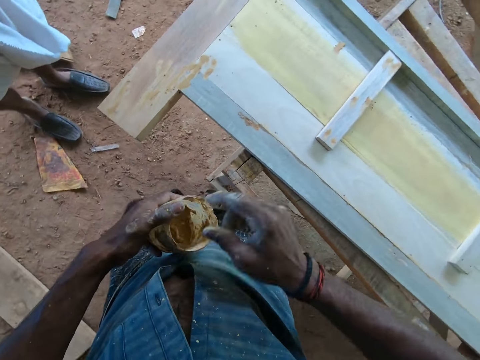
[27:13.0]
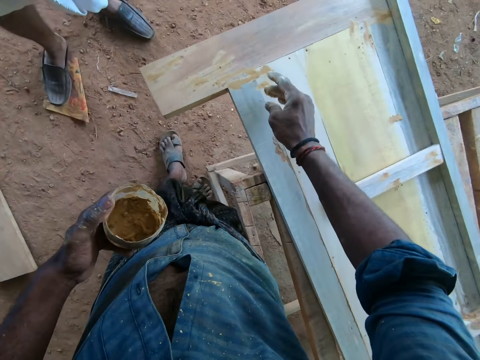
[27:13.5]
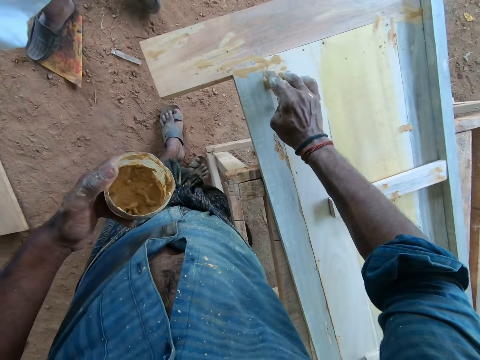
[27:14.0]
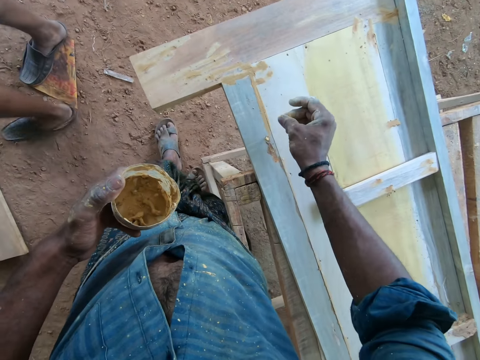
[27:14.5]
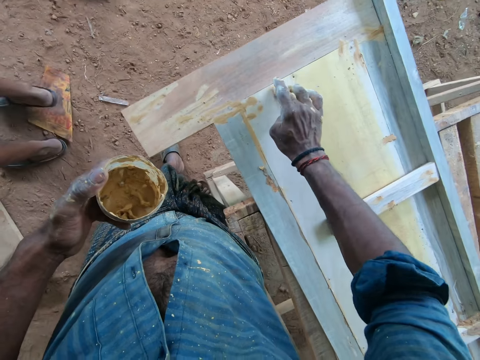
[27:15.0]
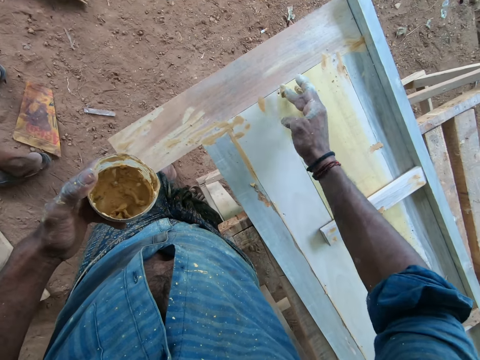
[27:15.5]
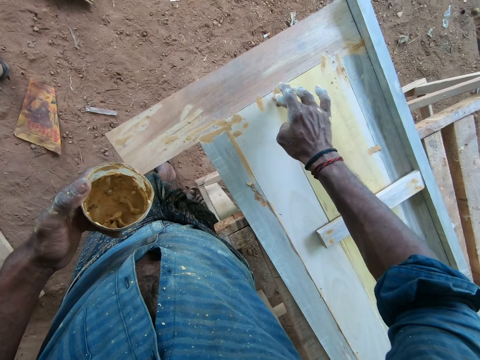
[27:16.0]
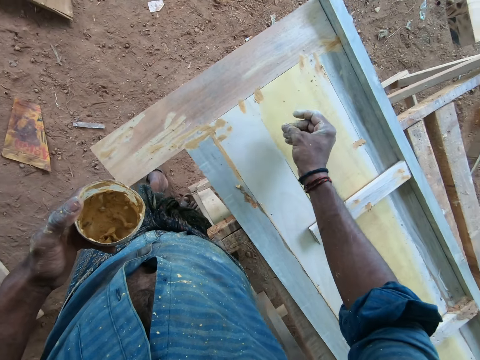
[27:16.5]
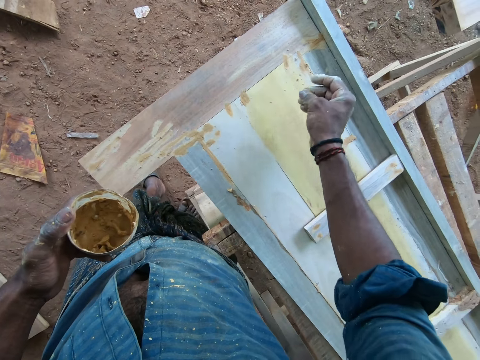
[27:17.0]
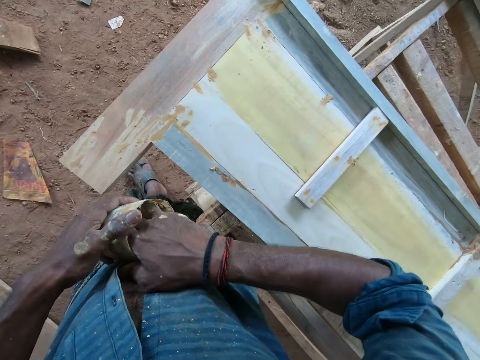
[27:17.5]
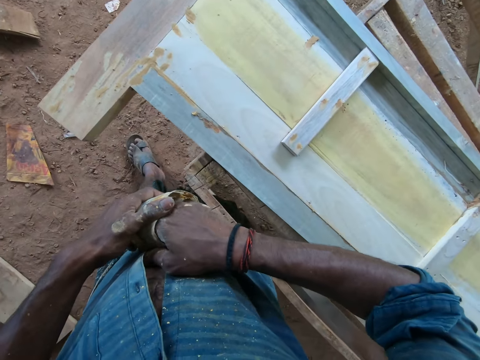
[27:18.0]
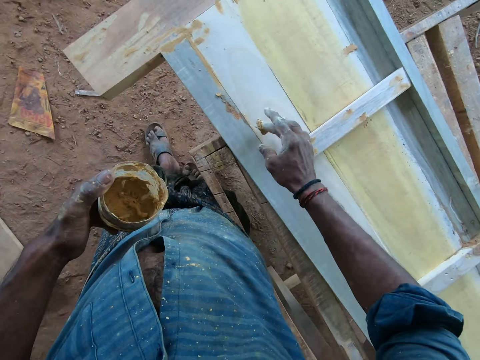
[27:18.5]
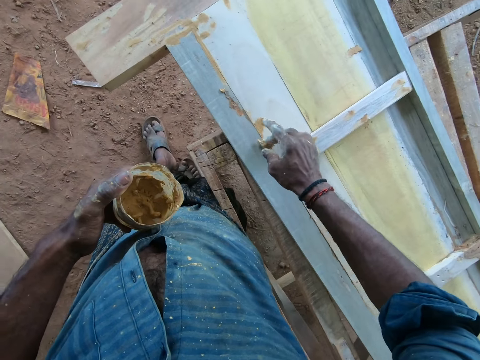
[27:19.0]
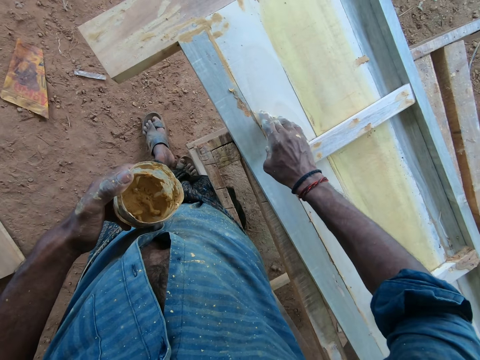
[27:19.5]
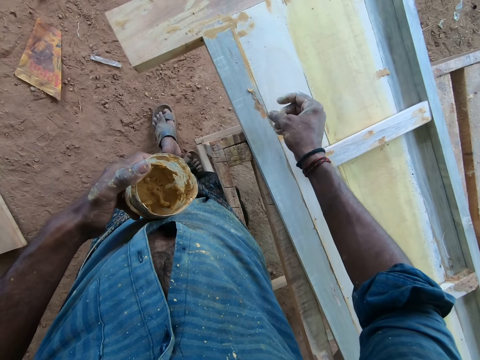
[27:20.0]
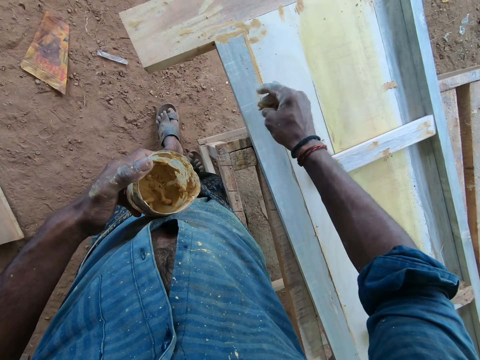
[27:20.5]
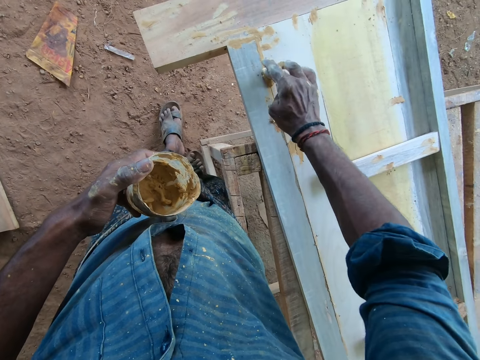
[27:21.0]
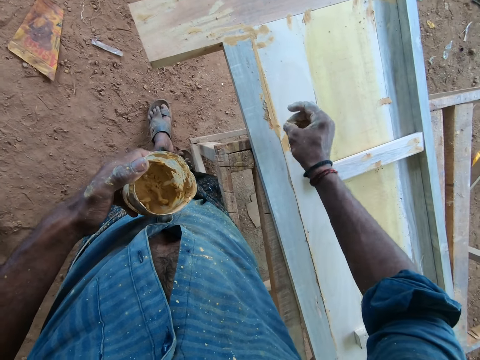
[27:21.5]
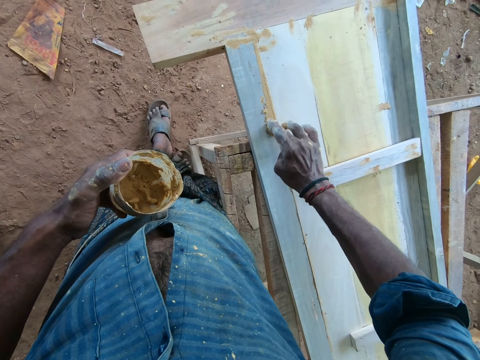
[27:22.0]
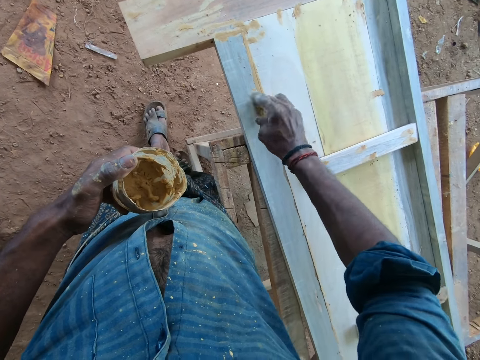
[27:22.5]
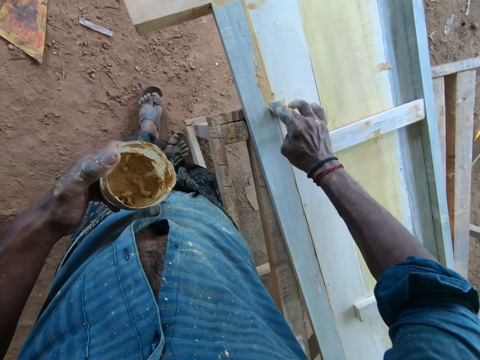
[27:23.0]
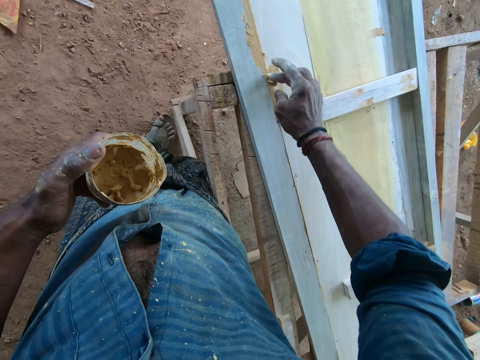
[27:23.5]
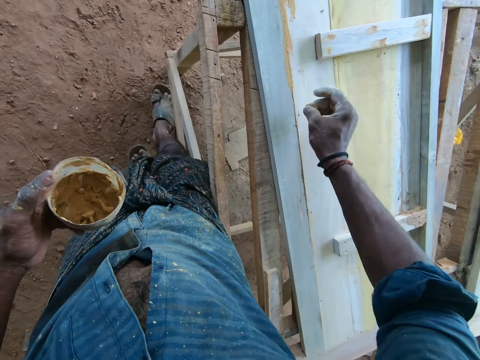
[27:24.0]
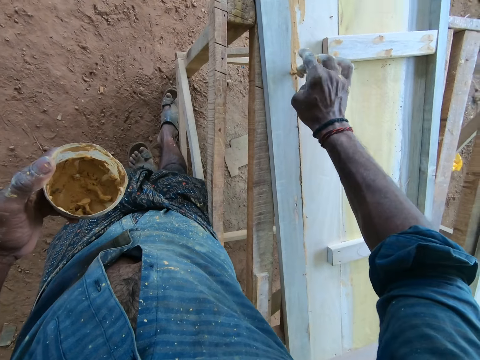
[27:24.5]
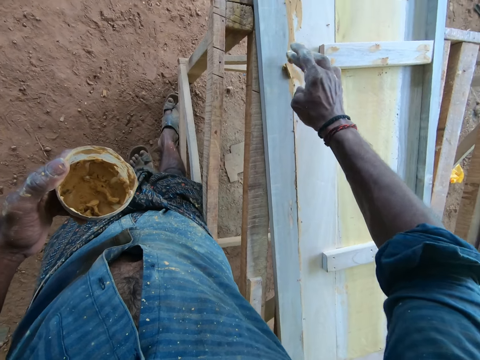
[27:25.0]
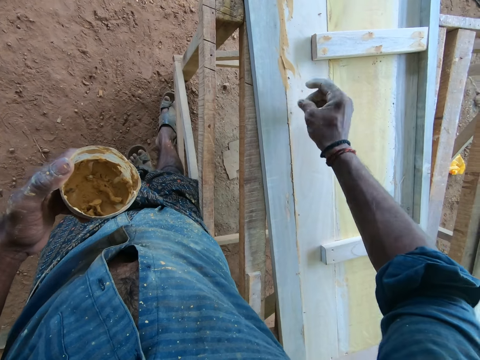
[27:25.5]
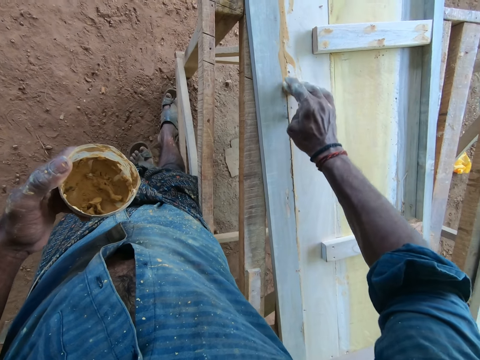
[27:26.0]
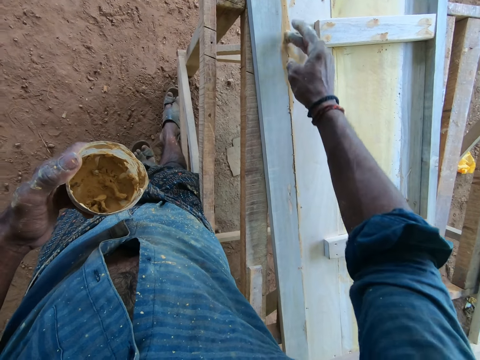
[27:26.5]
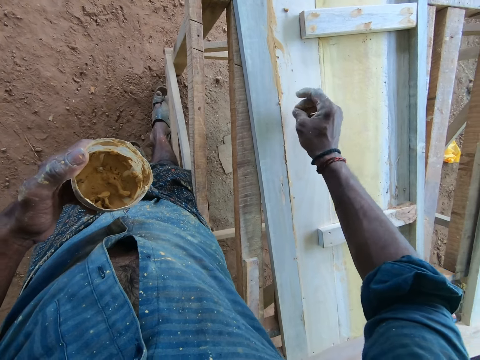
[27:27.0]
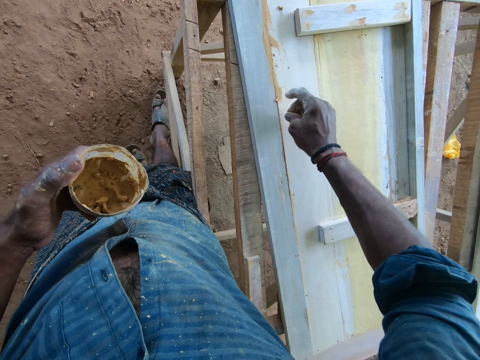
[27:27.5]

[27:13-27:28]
A man walks around the workshop. The camera wearer dips his hand in a container with glue. He applies glue on wood using his hand.

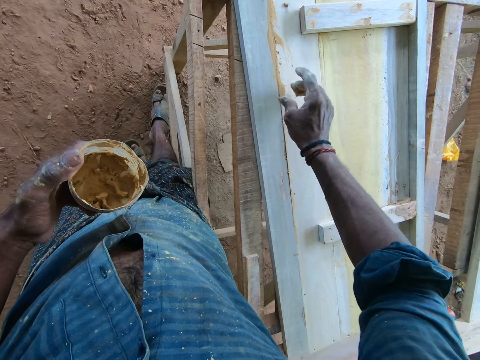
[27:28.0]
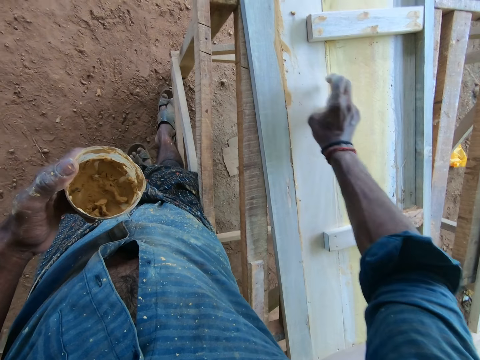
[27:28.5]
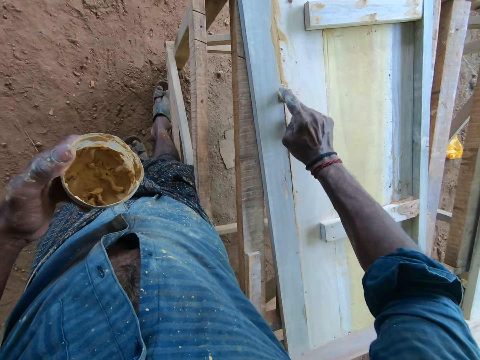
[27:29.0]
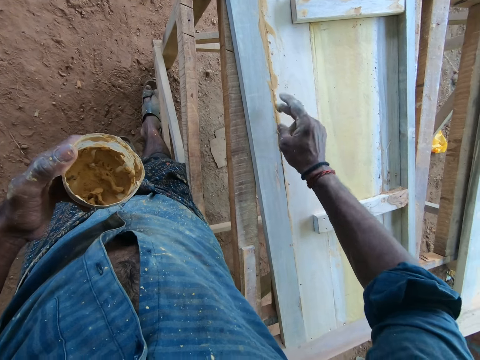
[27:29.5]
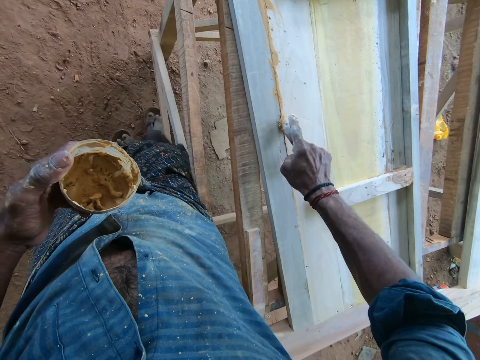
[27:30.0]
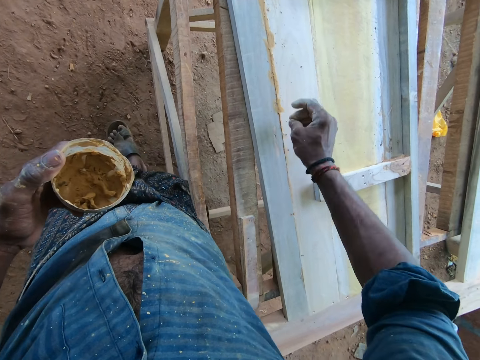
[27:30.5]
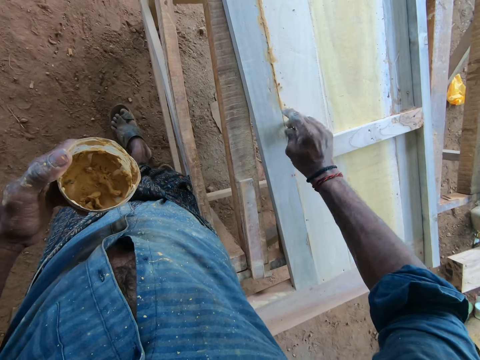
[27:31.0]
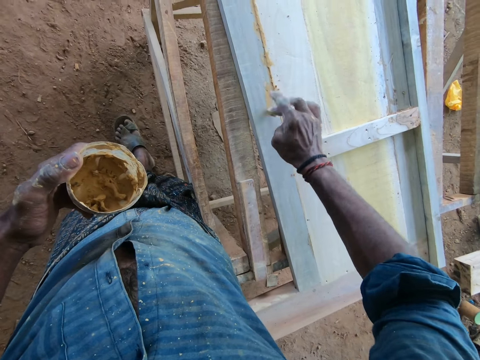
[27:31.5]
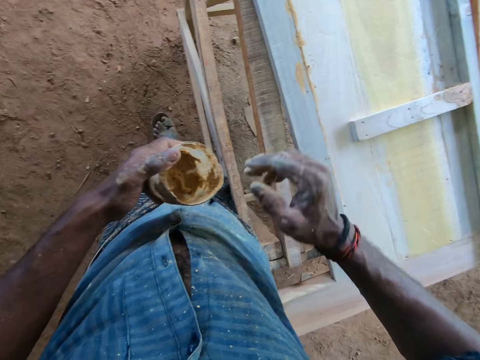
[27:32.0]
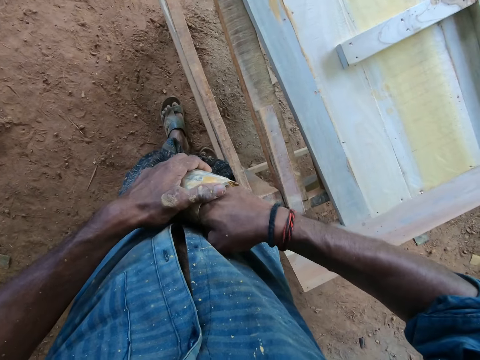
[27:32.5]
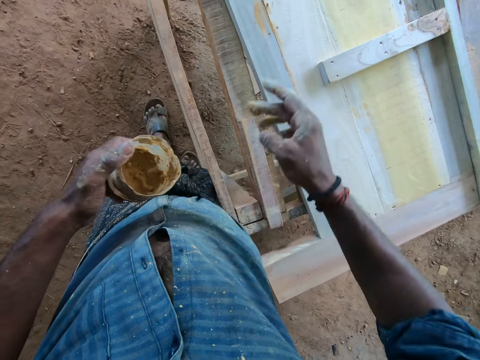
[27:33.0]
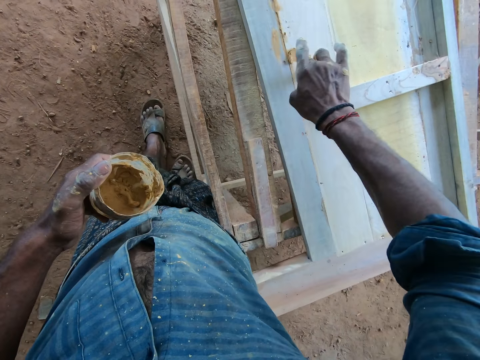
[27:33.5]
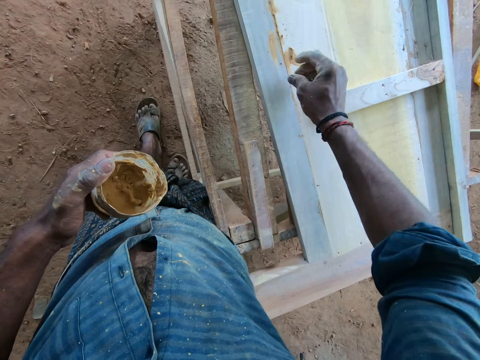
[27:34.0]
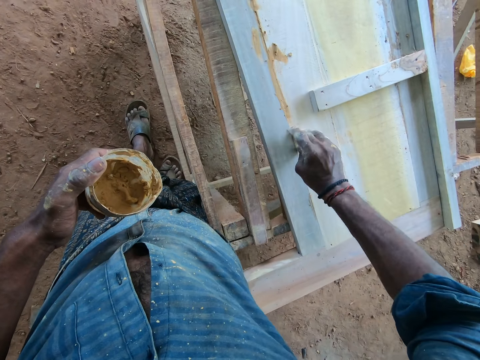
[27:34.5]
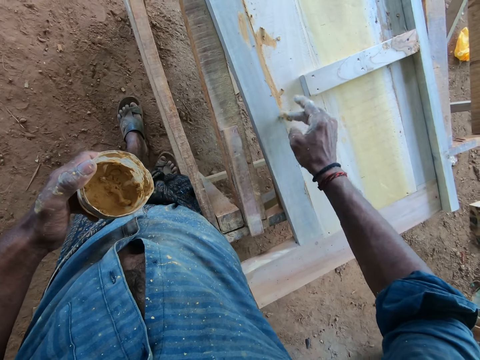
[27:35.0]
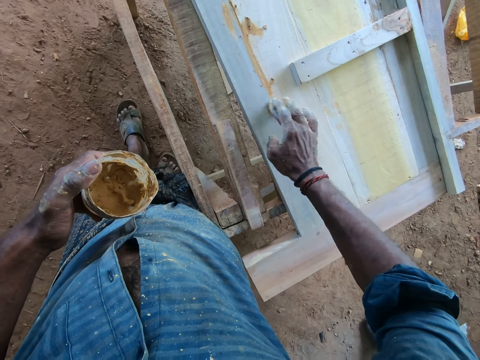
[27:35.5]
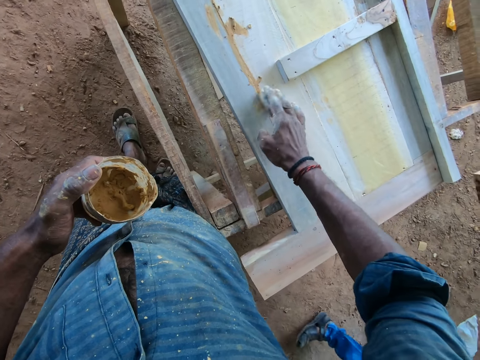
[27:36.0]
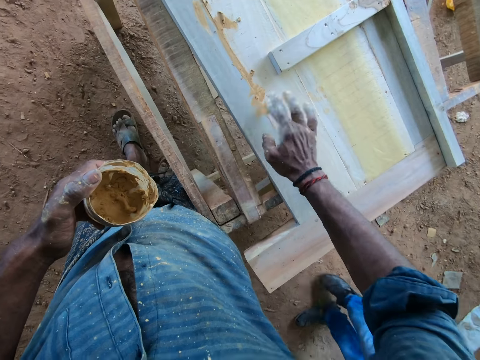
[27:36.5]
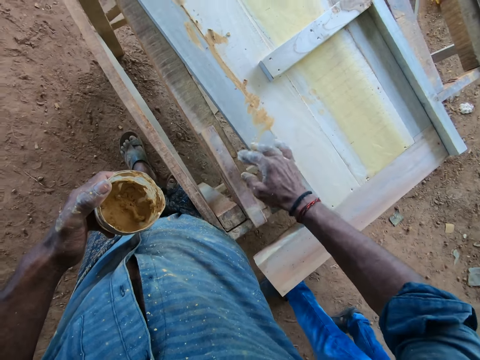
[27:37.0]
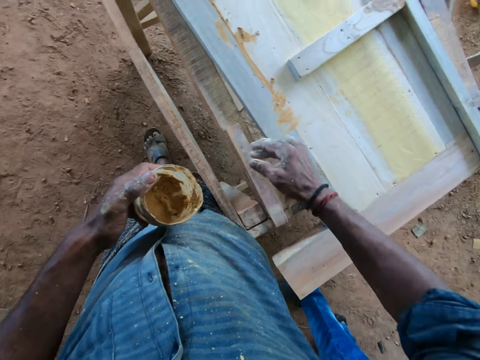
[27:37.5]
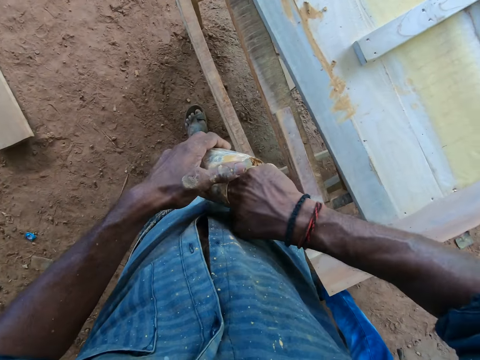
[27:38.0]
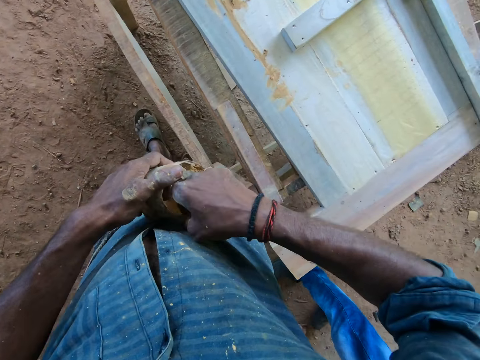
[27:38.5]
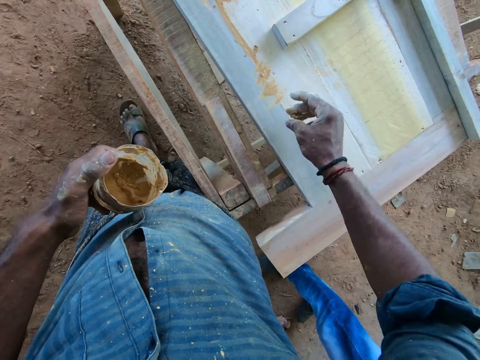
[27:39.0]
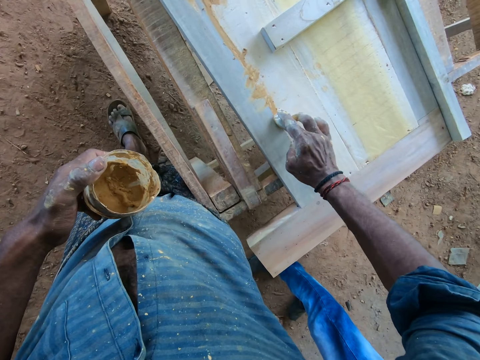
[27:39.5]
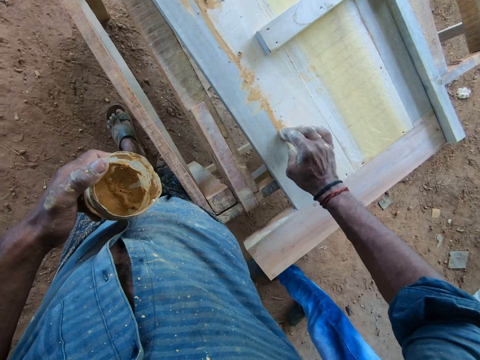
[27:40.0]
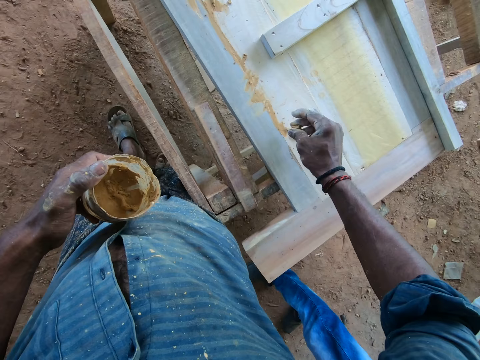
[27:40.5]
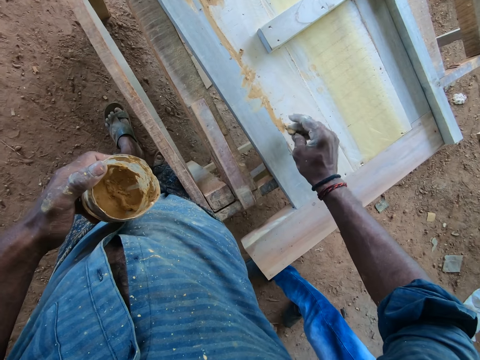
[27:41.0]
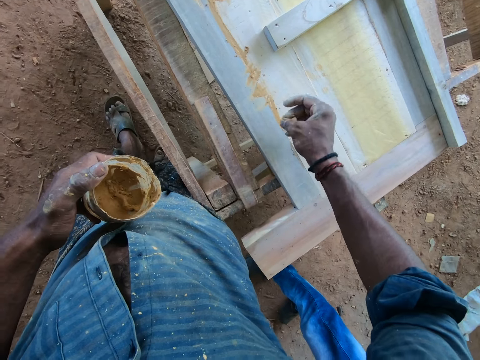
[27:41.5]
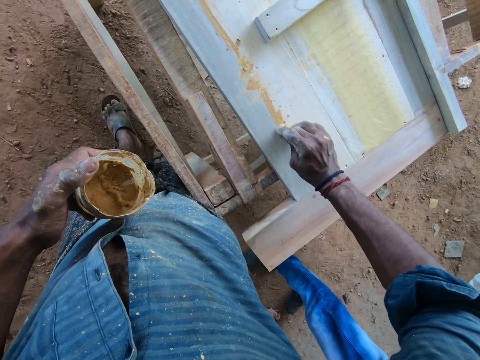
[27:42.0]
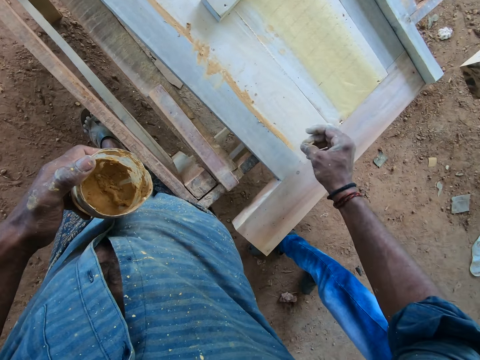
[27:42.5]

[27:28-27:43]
The camera wearer dips his hand in a container with glue. He applies glue on wood using his hand. He dips his hand in the container with glue. He applies glue on the wood using his hand. He dips his hand in the container with glue. He applies glue on the wood using his hand. A man converses with the camera wearer.
